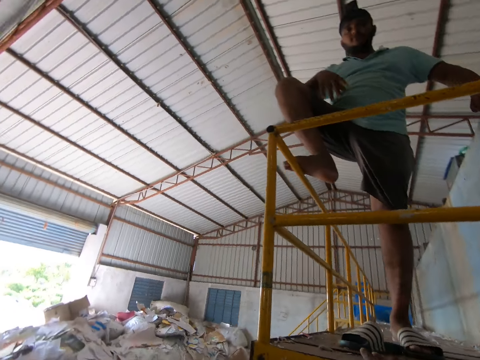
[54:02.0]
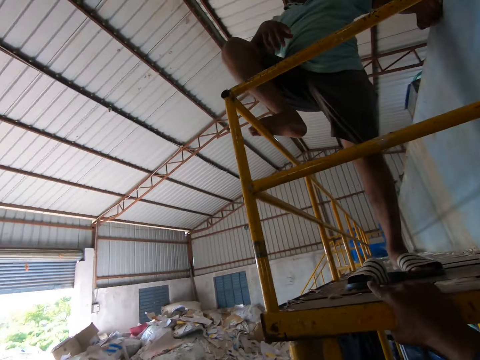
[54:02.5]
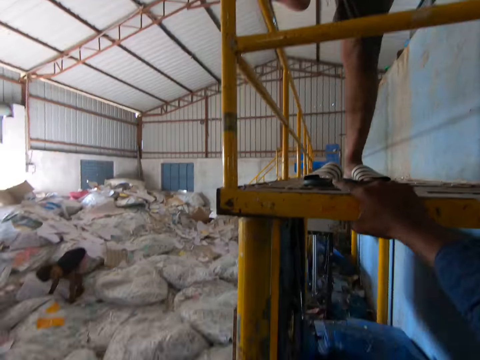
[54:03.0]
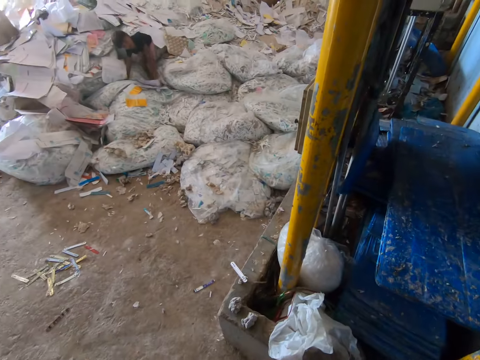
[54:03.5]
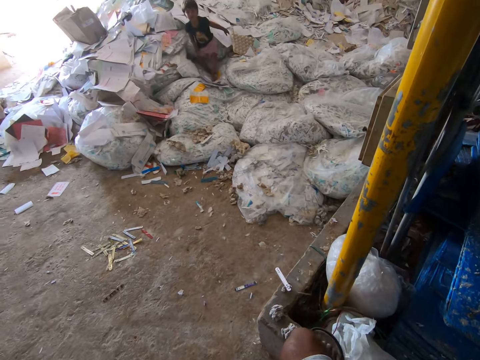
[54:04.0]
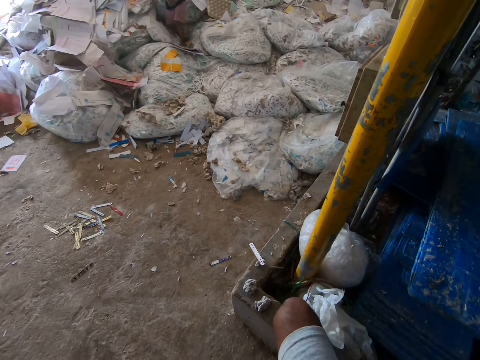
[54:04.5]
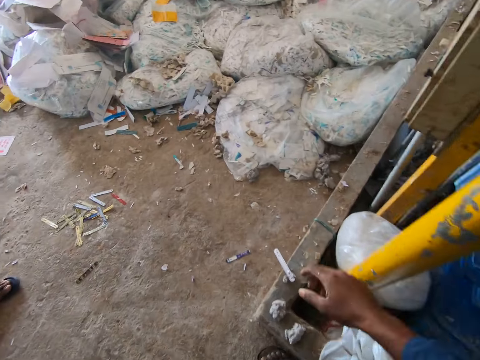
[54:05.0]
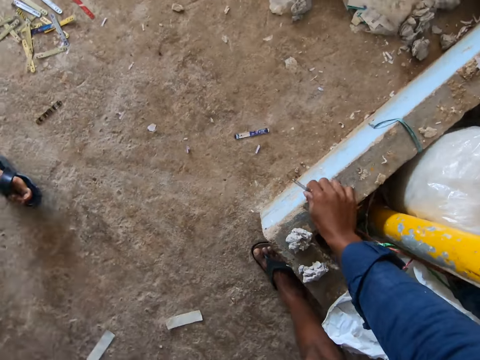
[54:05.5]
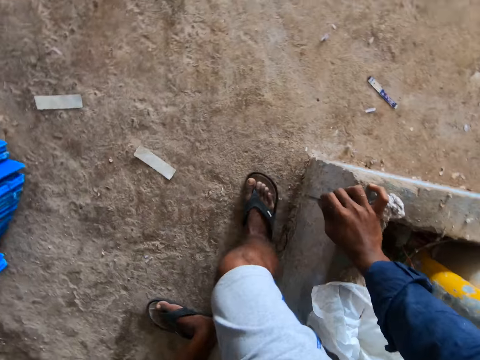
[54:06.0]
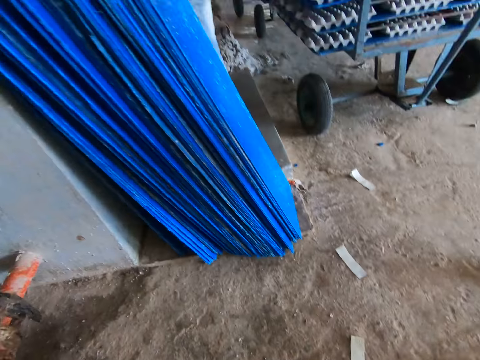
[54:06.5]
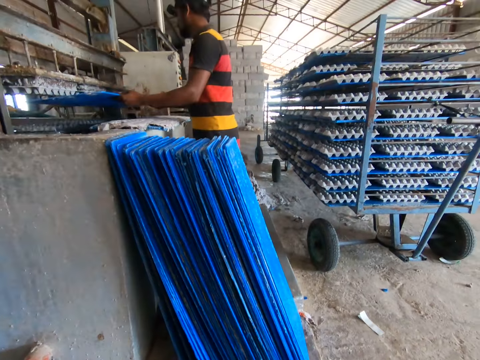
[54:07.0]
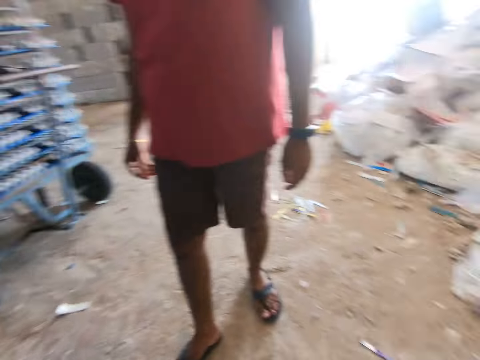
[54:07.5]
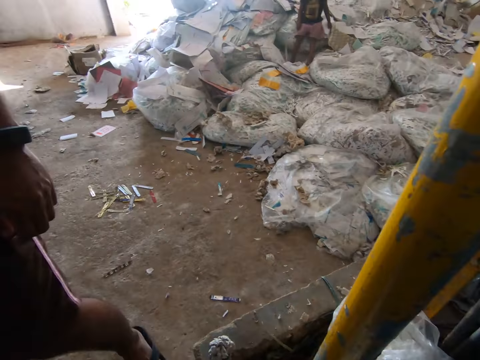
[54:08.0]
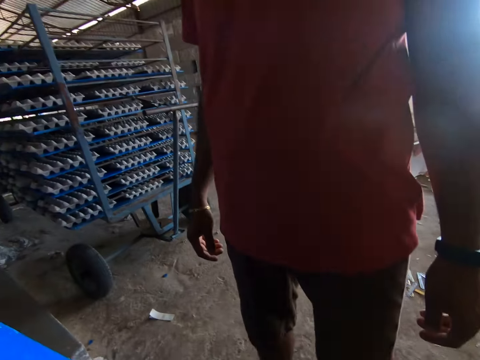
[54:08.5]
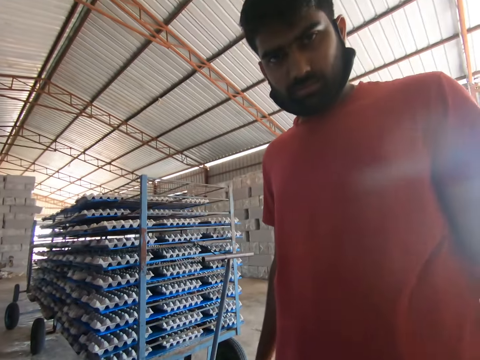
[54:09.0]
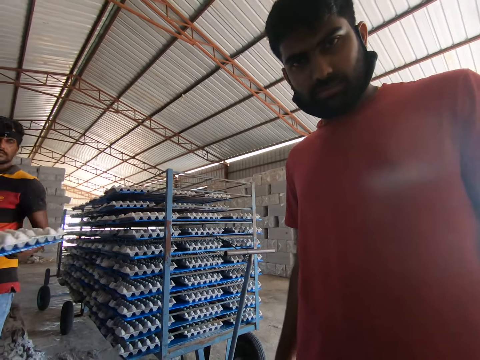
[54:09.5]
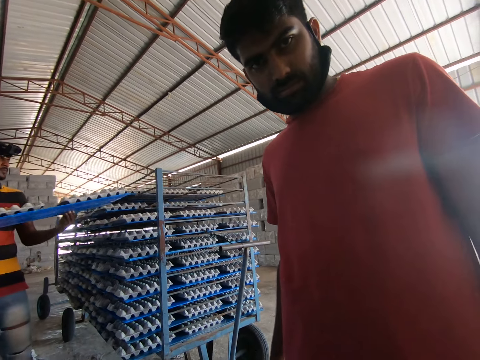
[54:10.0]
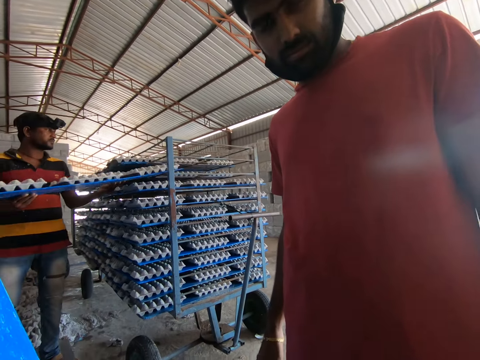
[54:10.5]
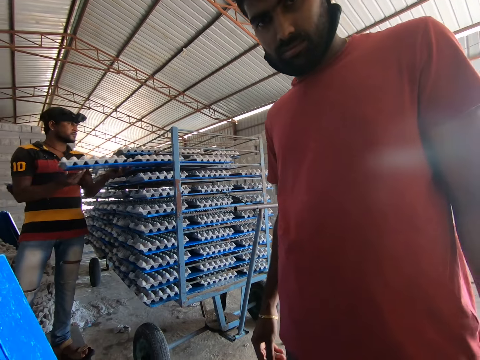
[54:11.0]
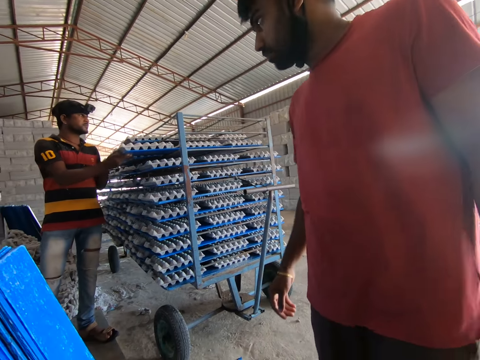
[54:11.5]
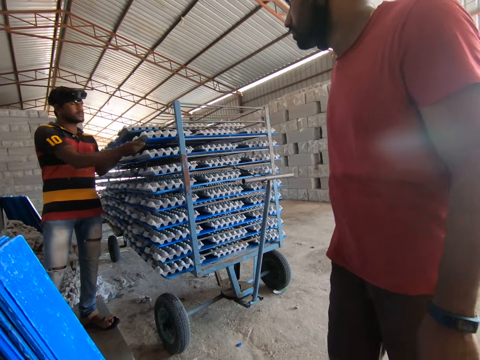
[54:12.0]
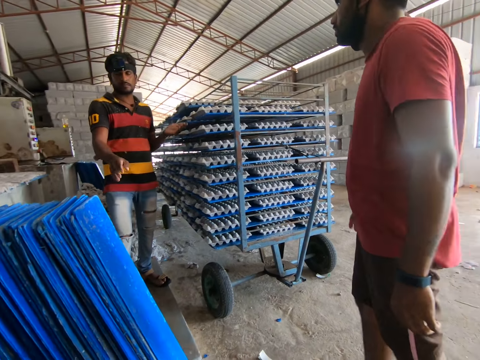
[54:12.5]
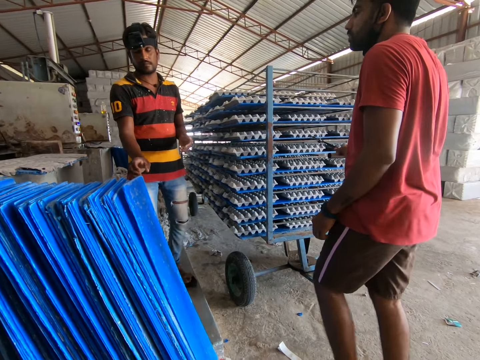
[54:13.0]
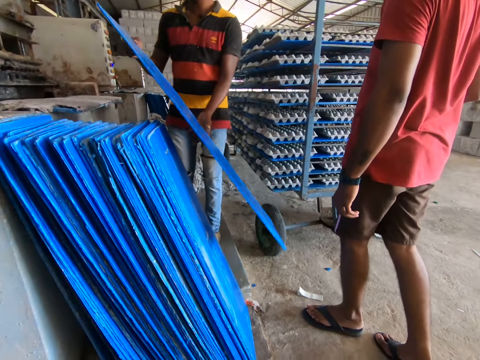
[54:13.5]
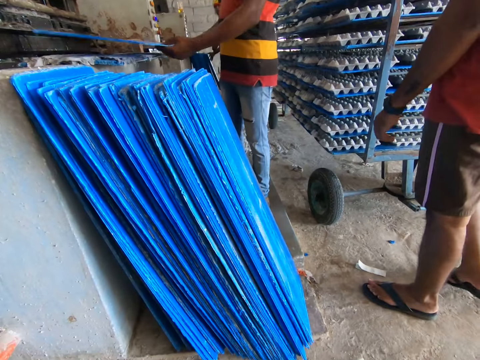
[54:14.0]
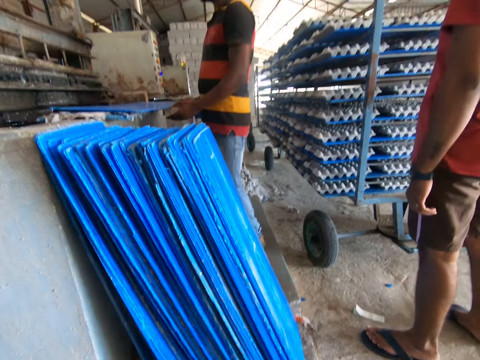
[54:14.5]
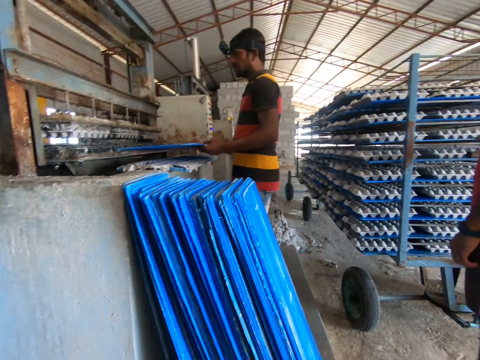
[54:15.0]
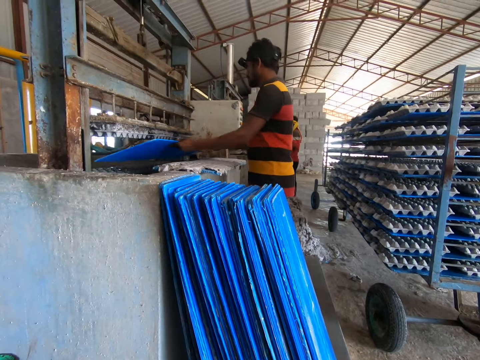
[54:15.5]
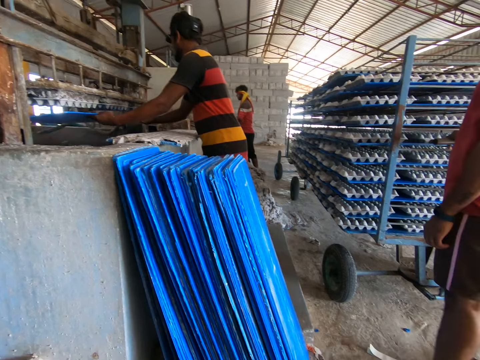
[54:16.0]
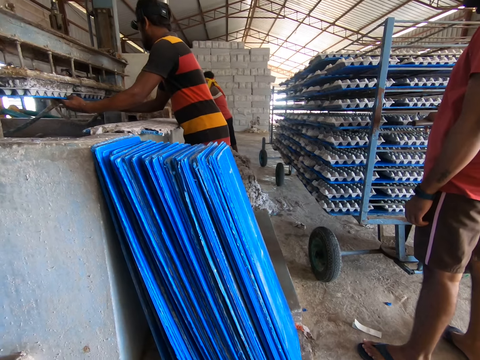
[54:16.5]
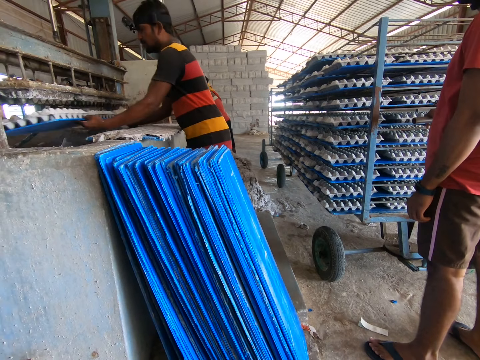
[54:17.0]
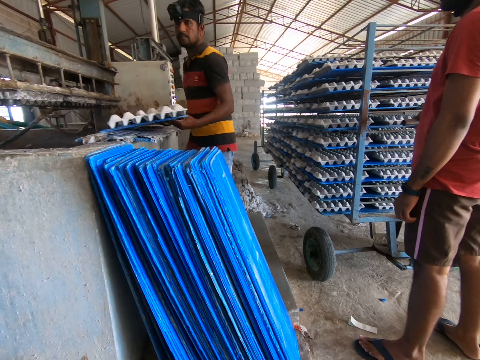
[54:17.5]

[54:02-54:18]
A man gesticulates with his right hand. A boy plays on a pile of dirt in the factory. The camera wearer places his right leg on a wall in the factory. He picks up an iron file from the ground with his right hand. He places his right hand on the wall in the factory. Another man places a tray under the egg crate making machine with both hands. The camera wearer interacts with a third man in the factory. The second man places the tray of egg crates in a rack with both hands. The third man places his right hand on the rack handle. The second man picks up a tray from the stack of trays on the ground with his right hand, holds the tray with both hands, and places the tray on the wall in the factory. A fourth man places a blue tray in an egg carton machine with both hands.

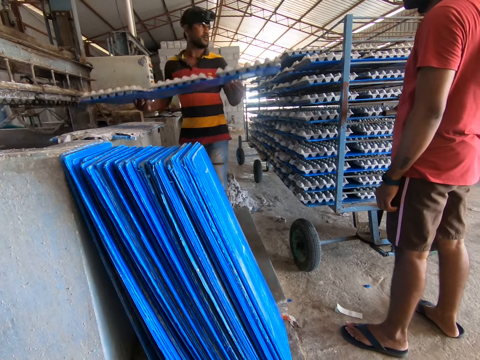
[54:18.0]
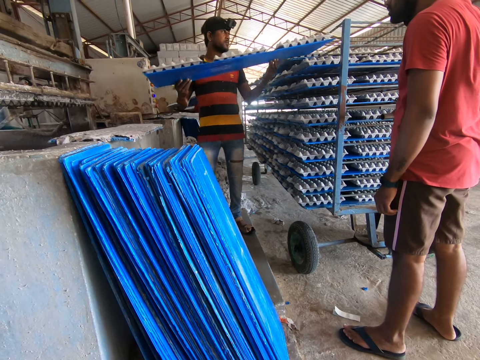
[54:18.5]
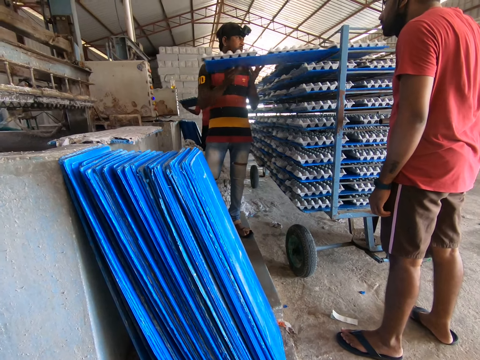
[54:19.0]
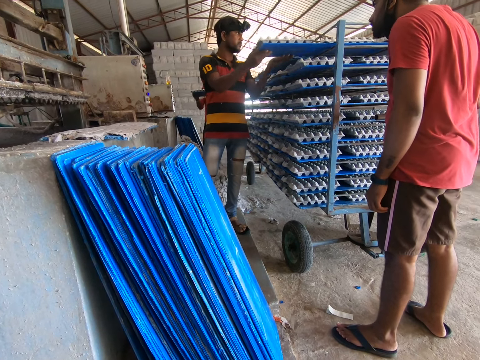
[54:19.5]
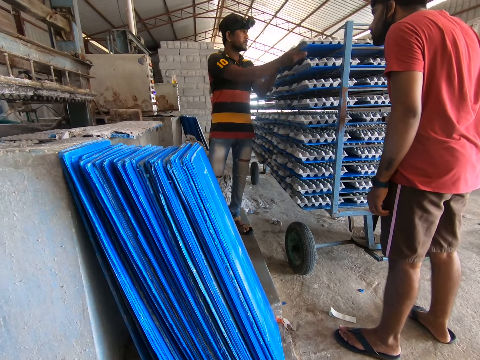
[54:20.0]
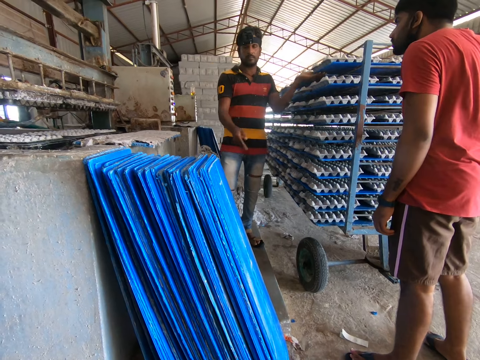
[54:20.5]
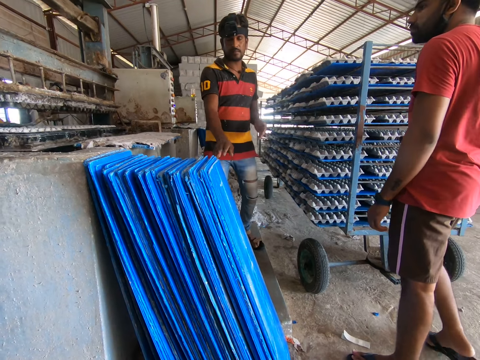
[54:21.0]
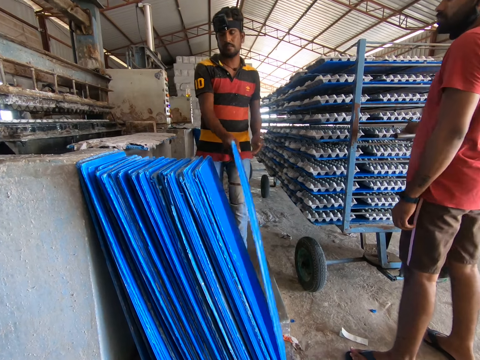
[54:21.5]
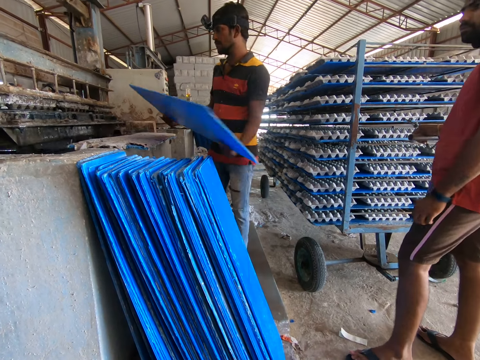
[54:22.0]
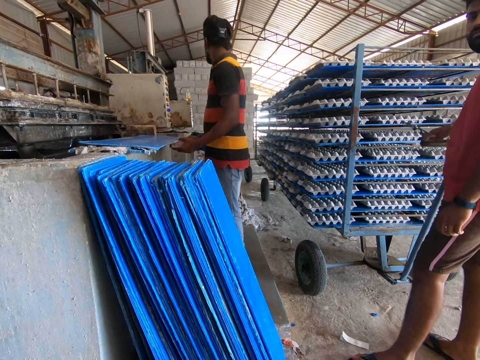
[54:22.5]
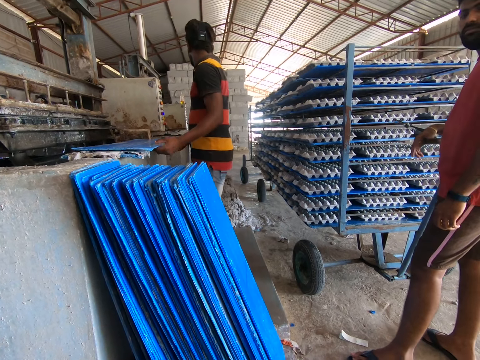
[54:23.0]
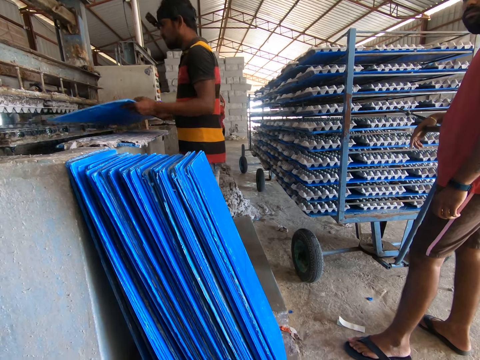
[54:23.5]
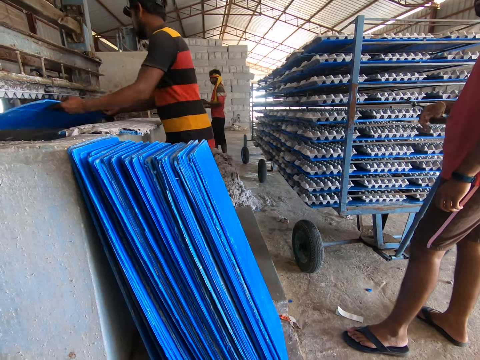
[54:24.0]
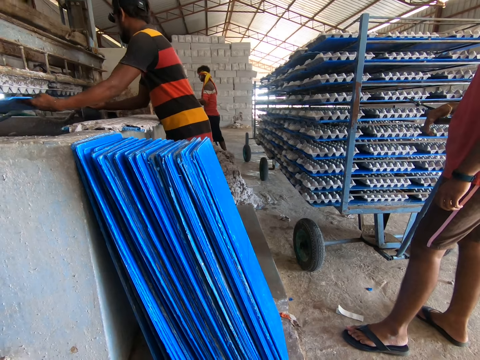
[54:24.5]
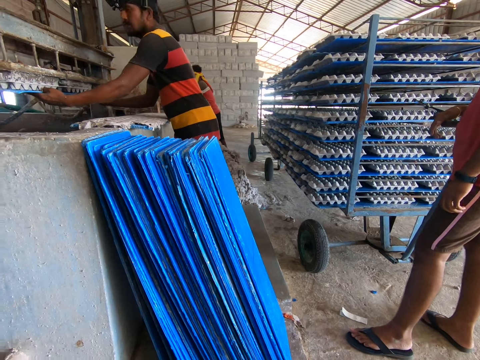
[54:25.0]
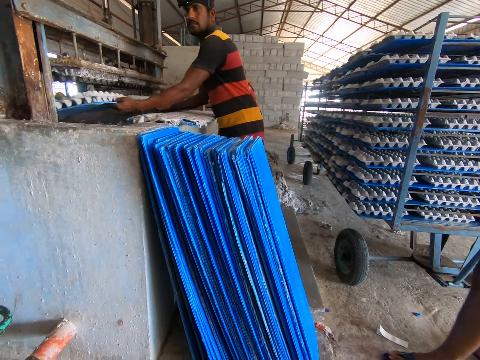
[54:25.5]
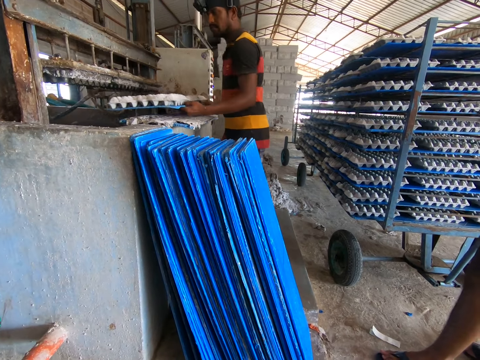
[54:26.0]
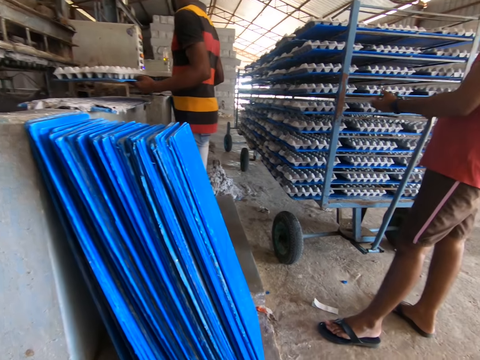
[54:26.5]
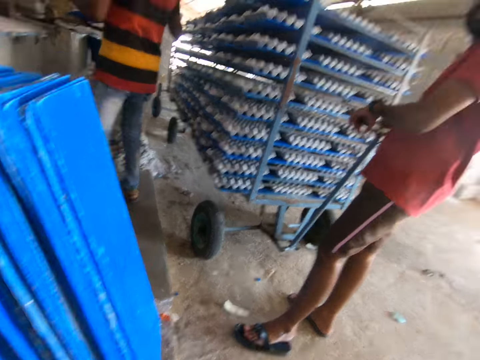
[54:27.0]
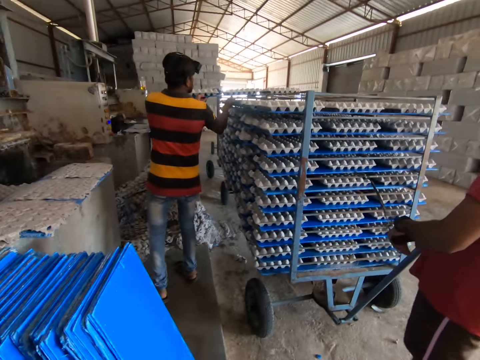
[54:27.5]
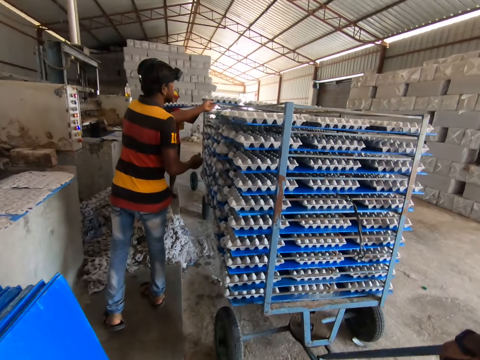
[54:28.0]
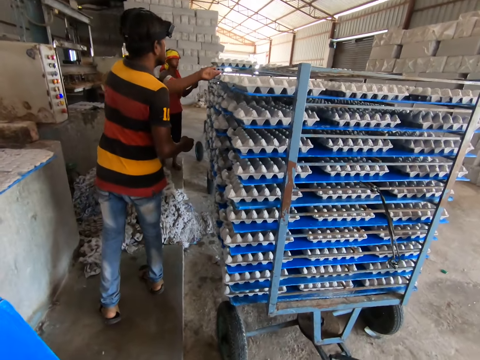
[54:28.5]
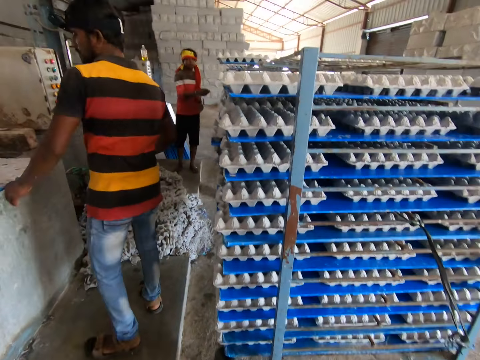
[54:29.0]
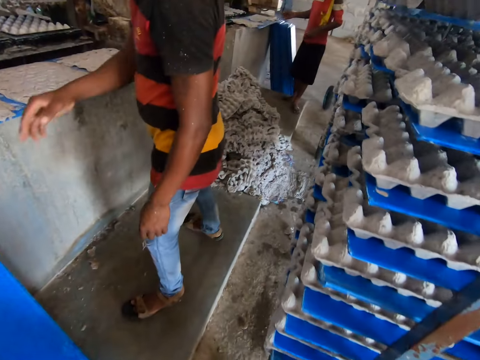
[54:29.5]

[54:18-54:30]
A man places a blue tray on a mobile rack with both hands. Another man places a blue tray on the mobile rack with both hands. The first man picks up a blue tray from the ground with his right hand. He holds the blue tray with both hands. He places the blue tray on a slab with both hands. He picks up the blue tray from the slab with both hands. He places the blue tray on an egg carton machine with both hands. He holds the blue tray with both hands. The other man holds a blue tray with both hands. The camera wearer speaks to a third man and the first man. The first man places the blue tray on the egg carton machine with his left hand. The other man places the blue tray on the egg carton machine with his right hand.
